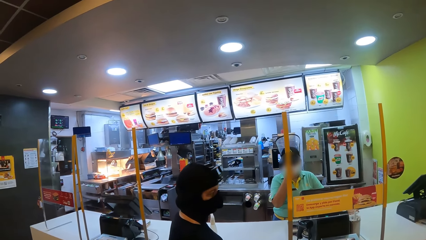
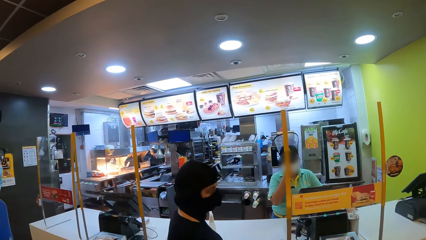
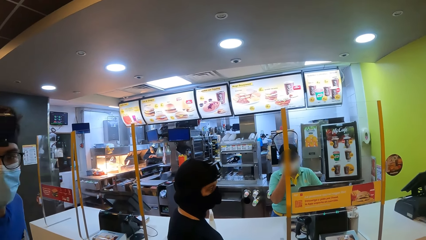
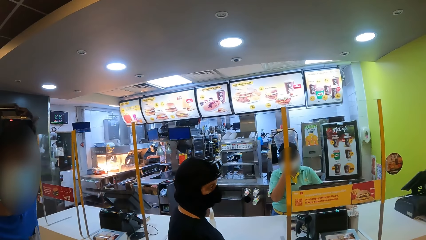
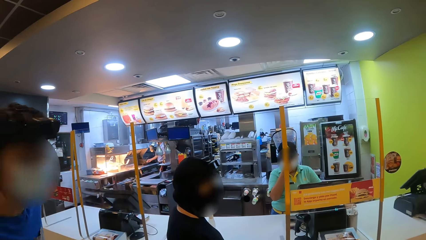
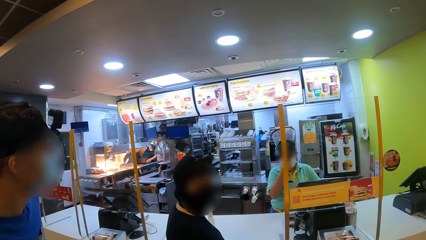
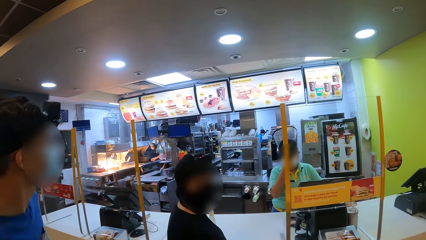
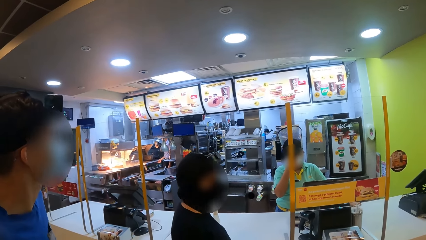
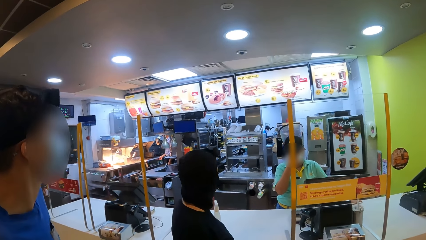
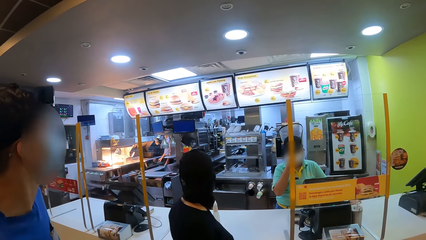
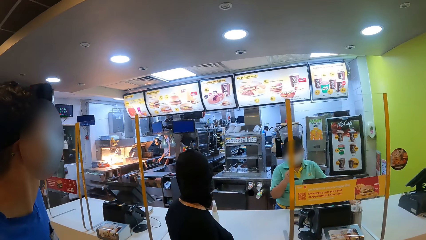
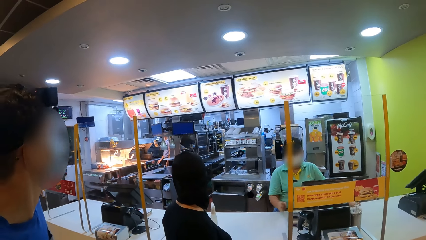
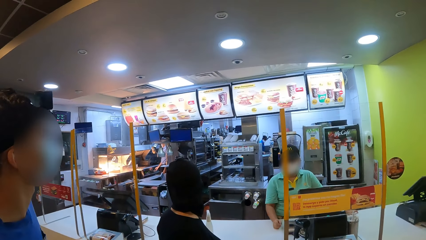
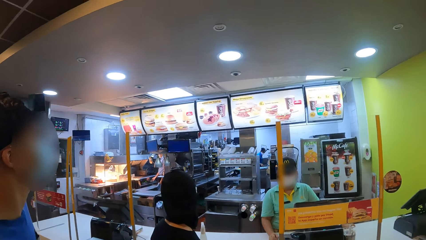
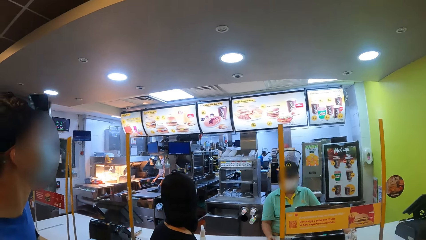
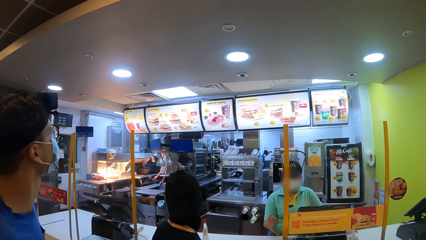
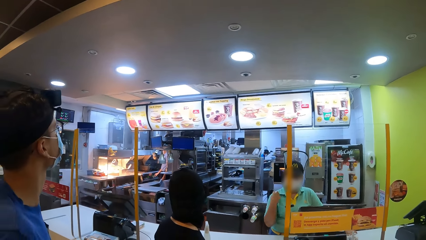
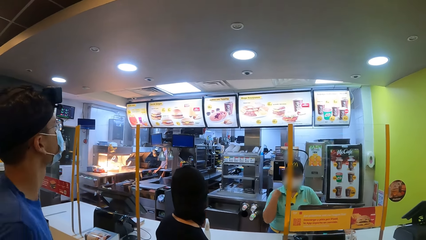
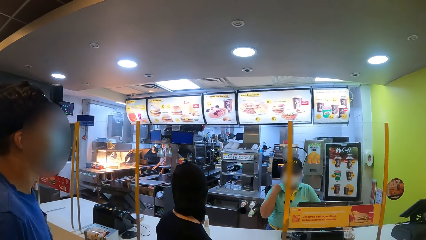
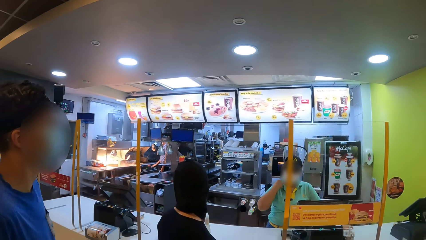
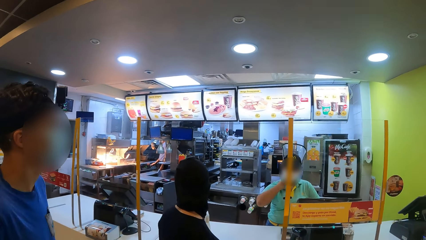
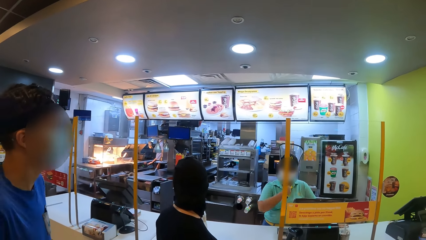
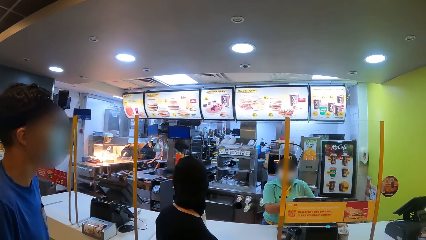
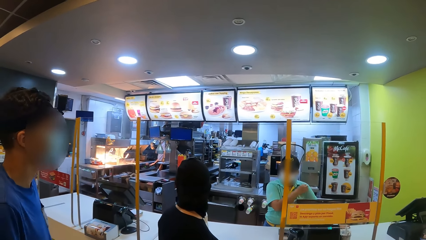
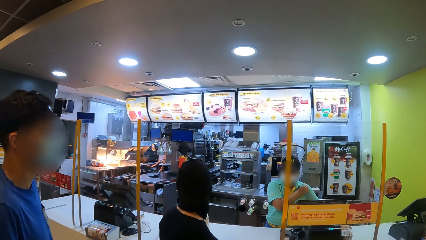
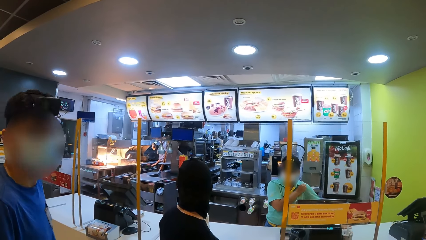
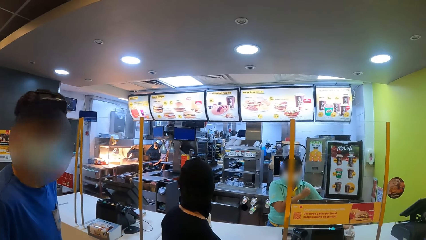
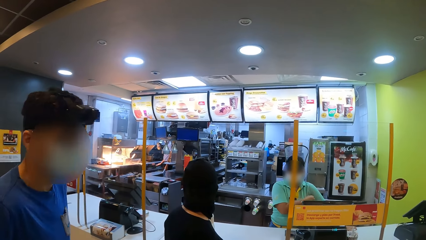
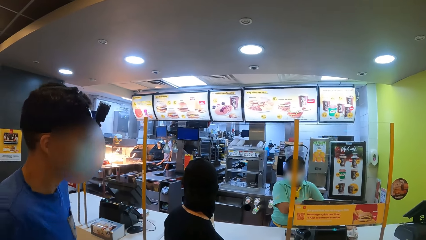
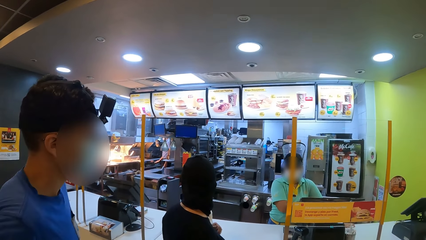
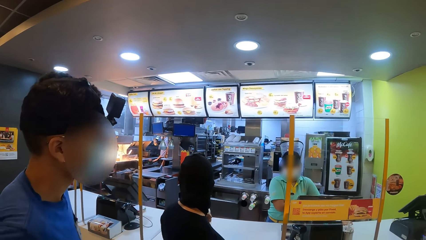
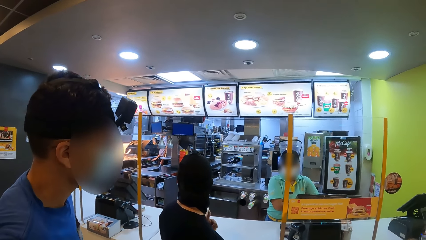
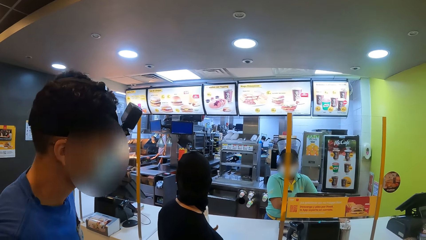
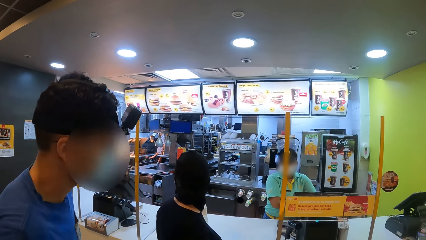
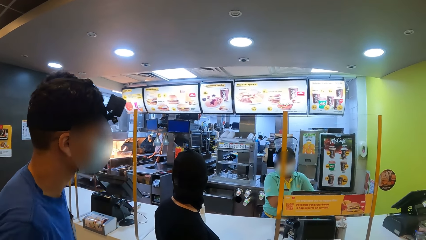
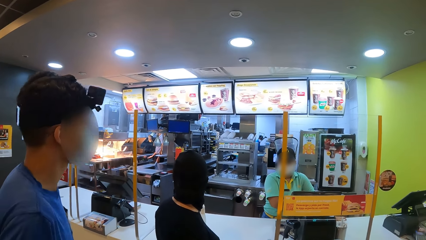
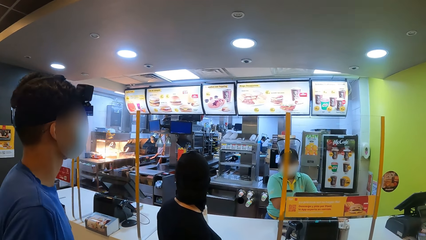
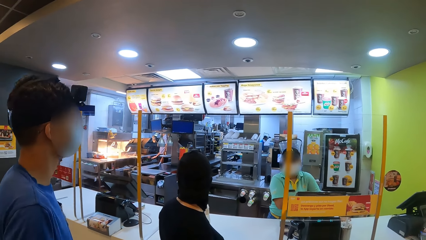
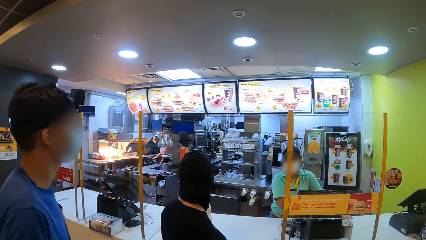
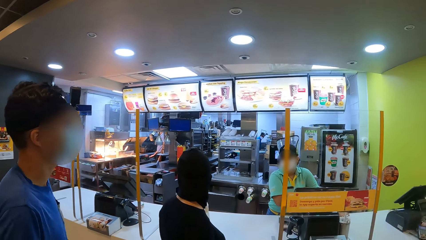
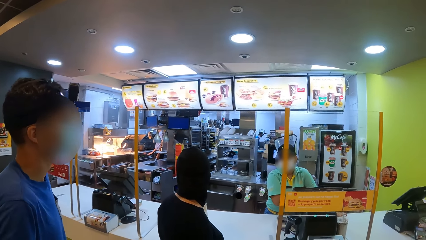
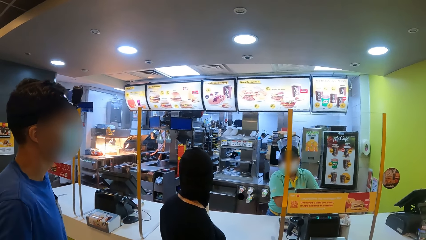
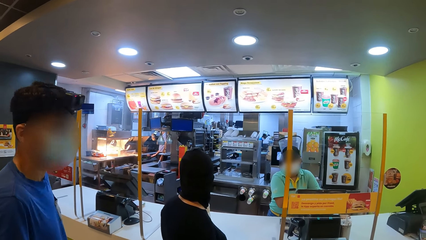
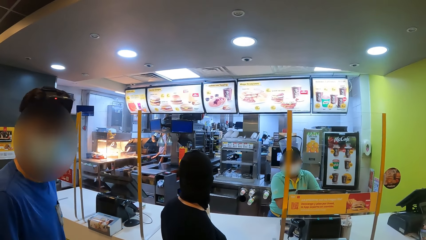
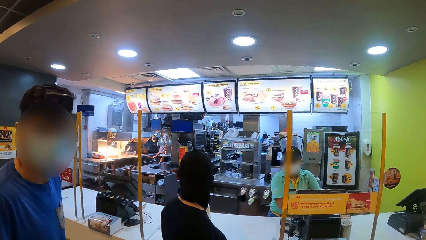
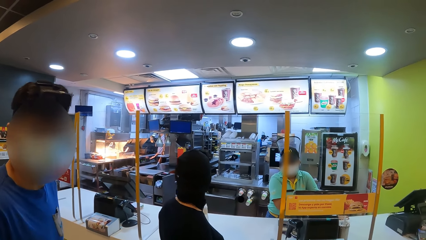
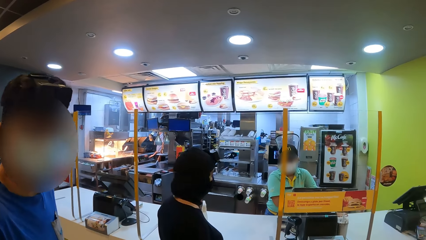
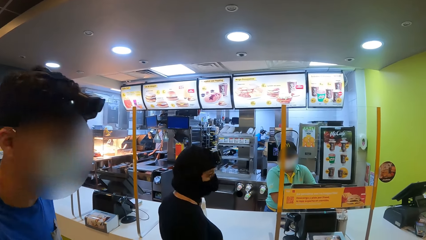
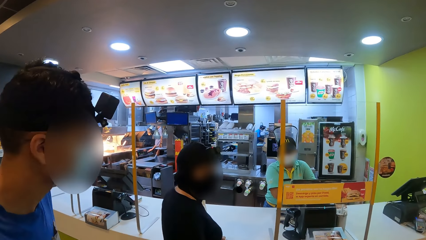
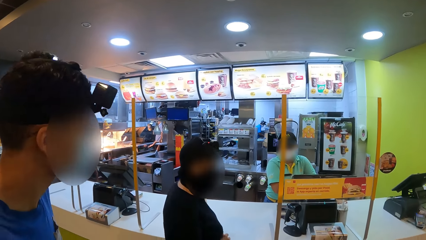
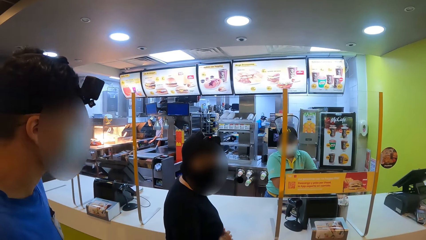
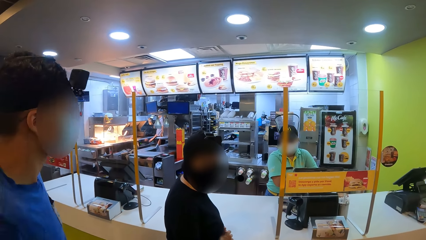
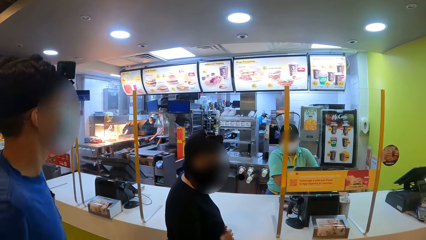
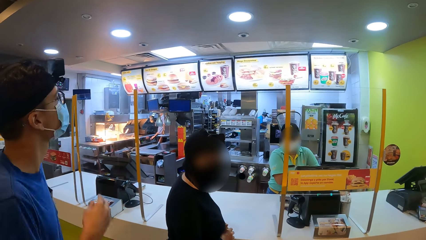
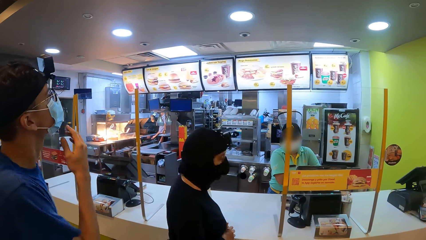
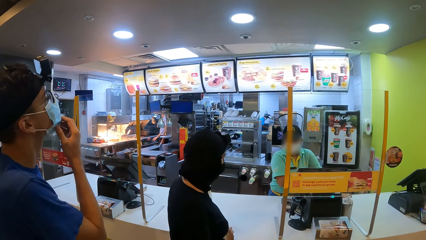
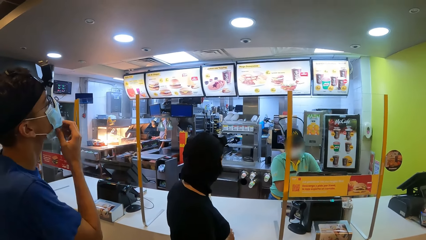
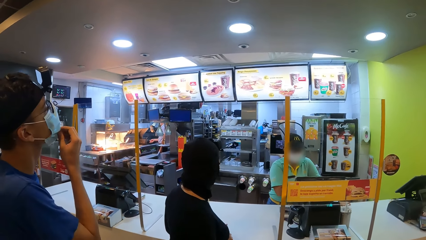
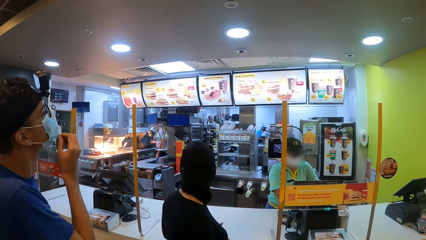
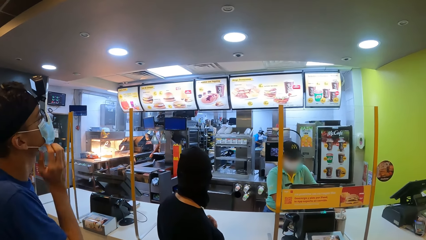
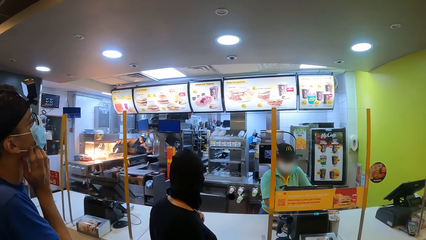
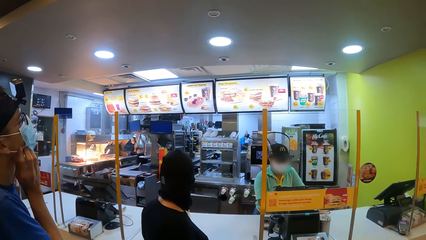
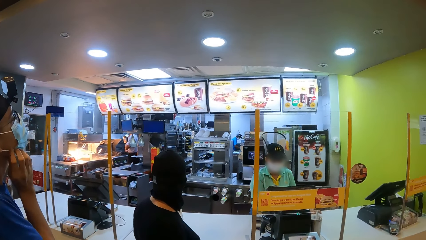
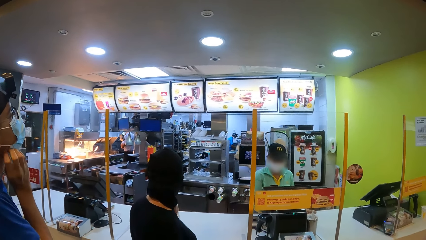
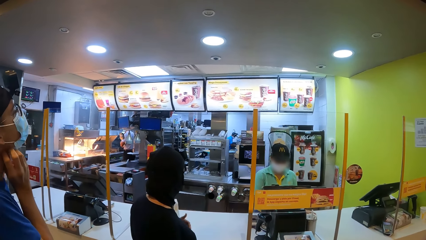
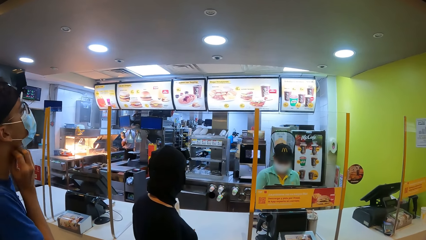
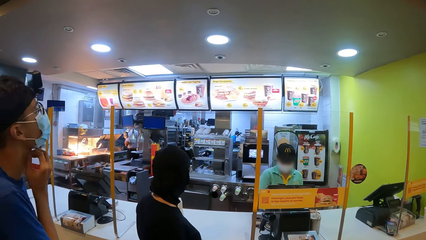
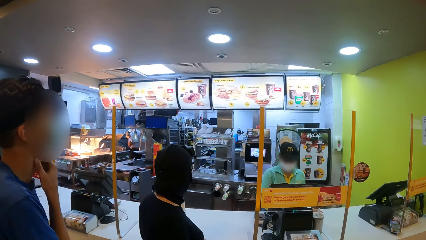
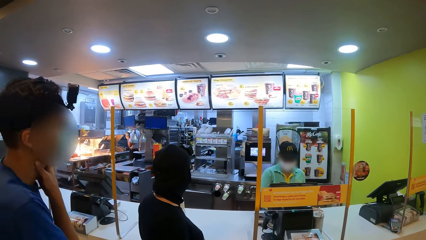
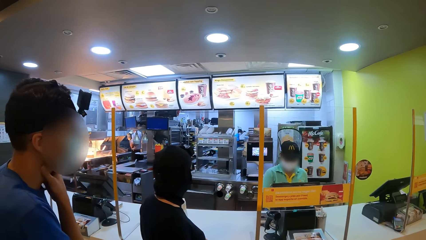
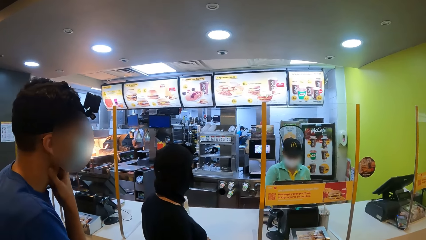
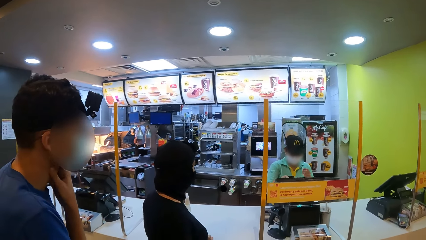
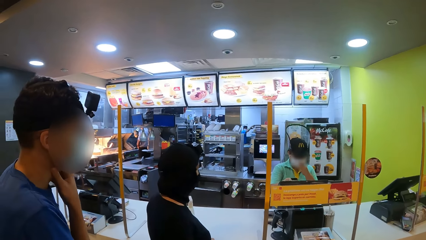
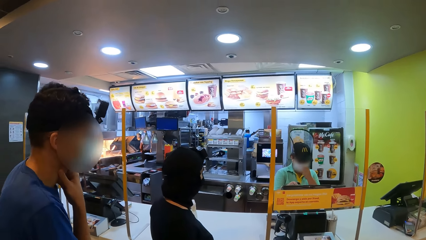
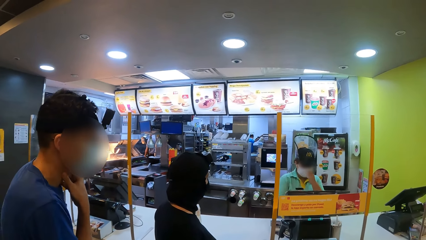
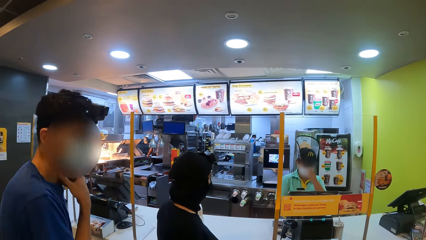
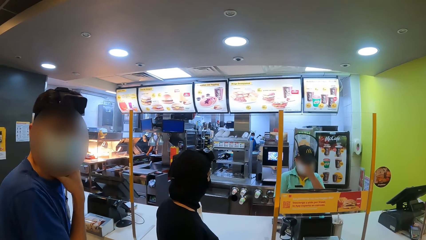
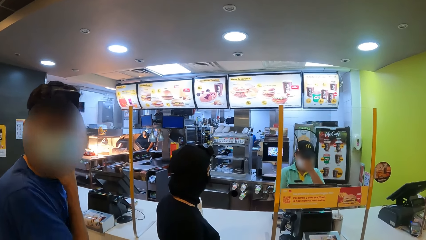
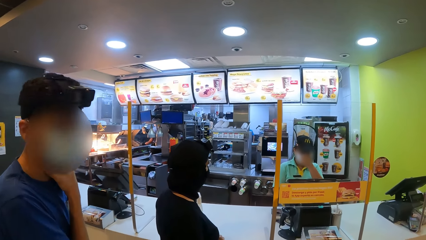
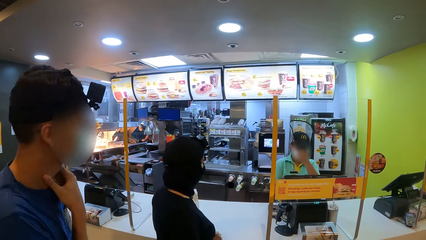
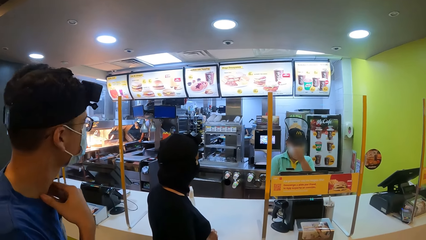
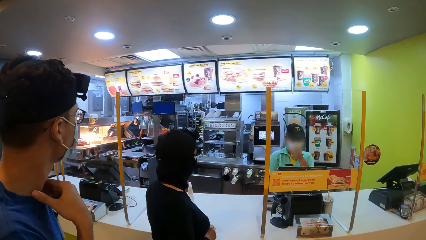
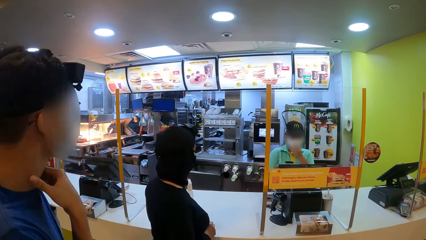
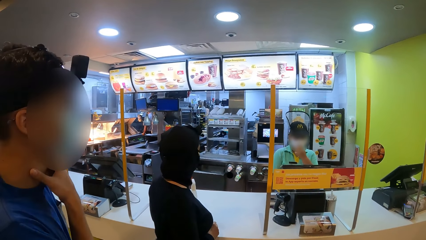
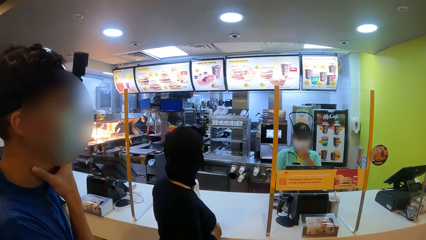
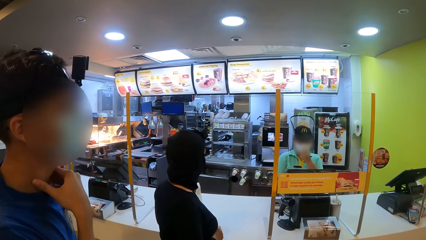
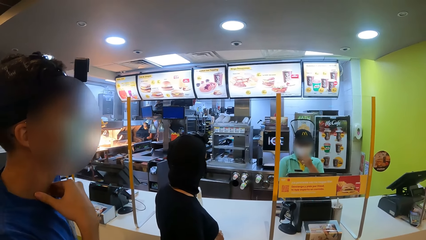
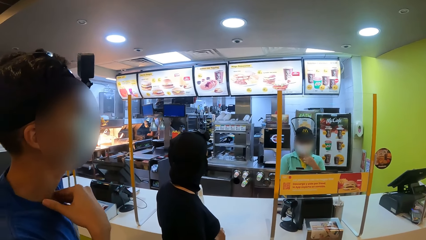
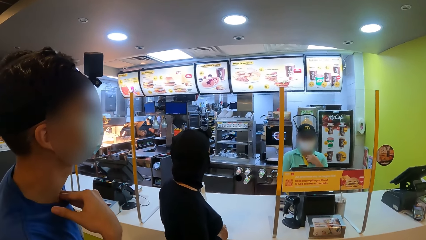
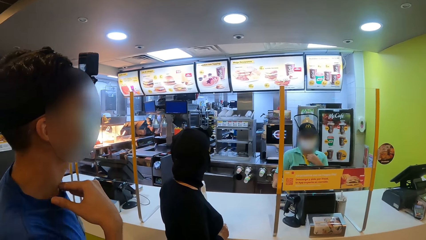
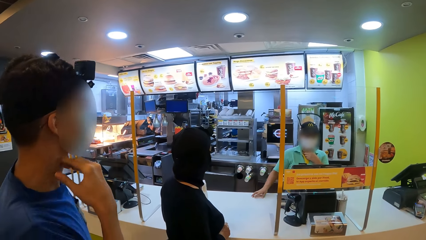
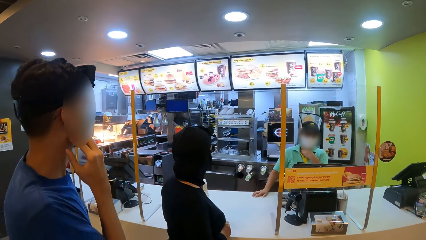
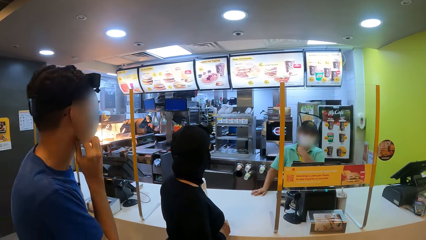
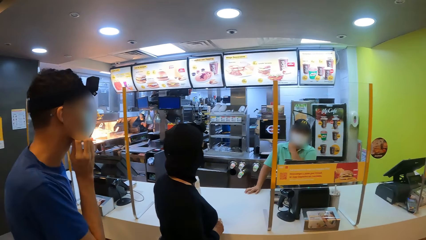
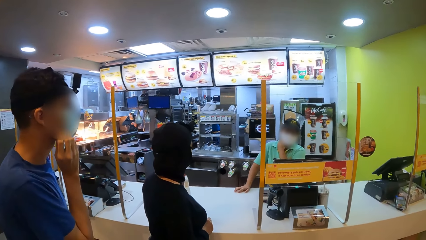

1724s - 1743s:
A man touches the face.
